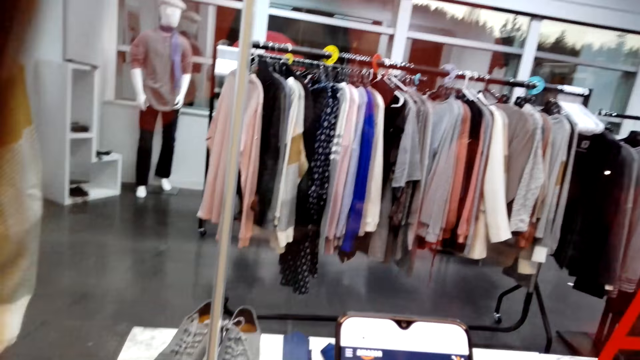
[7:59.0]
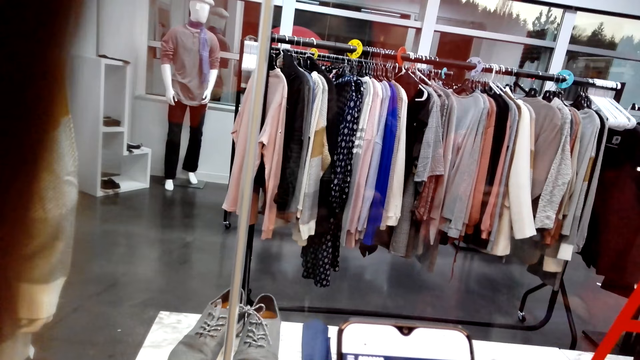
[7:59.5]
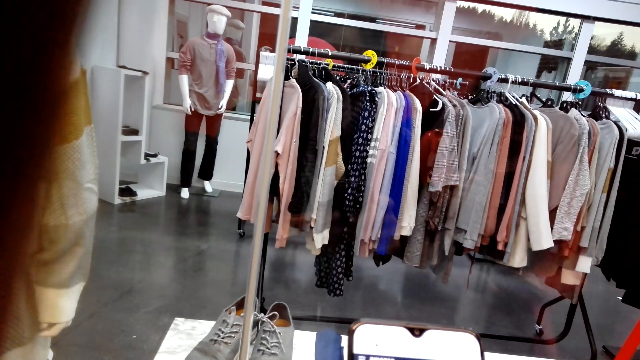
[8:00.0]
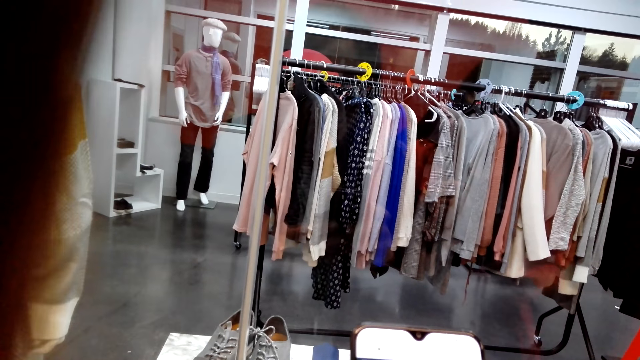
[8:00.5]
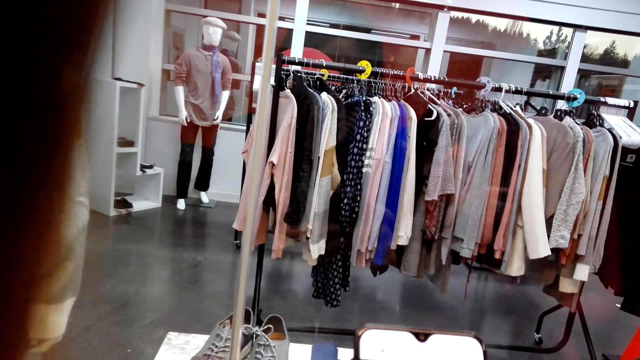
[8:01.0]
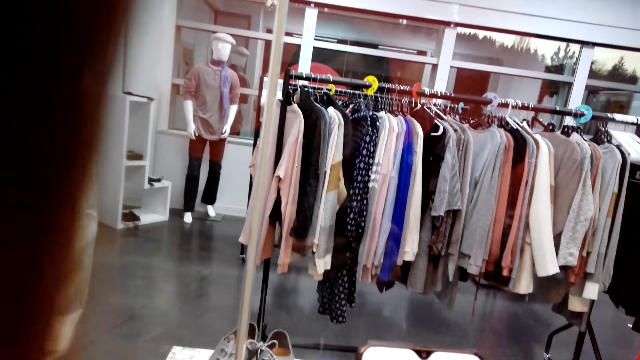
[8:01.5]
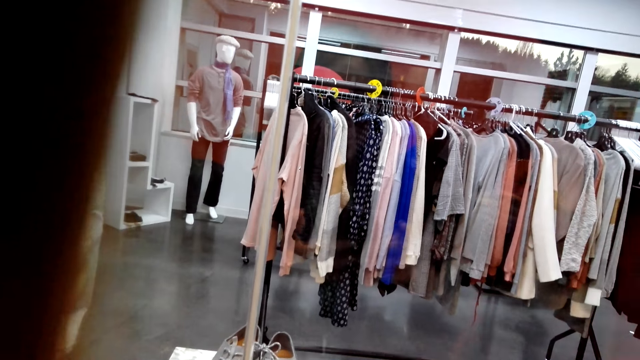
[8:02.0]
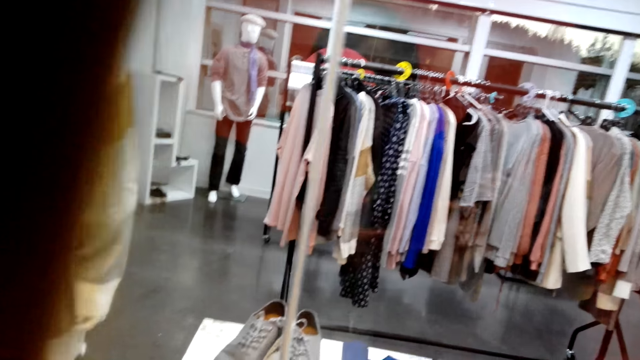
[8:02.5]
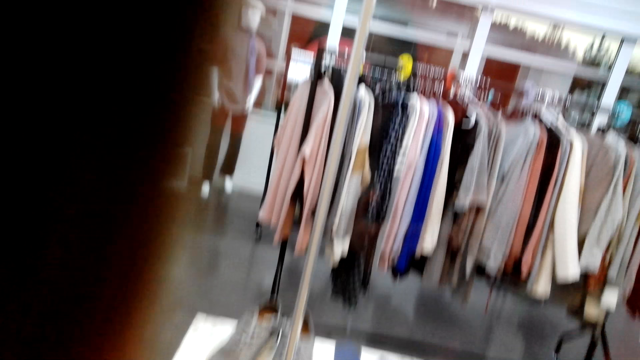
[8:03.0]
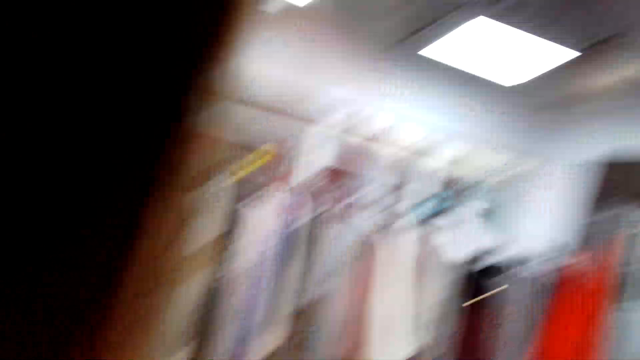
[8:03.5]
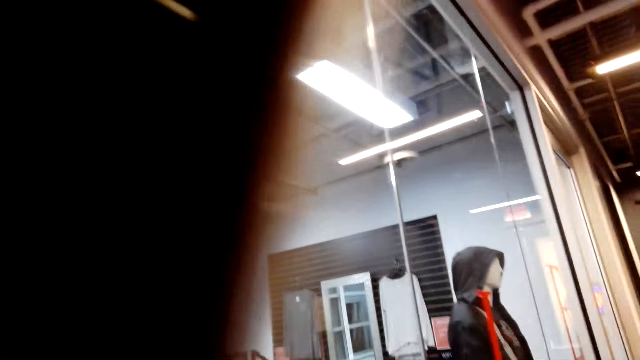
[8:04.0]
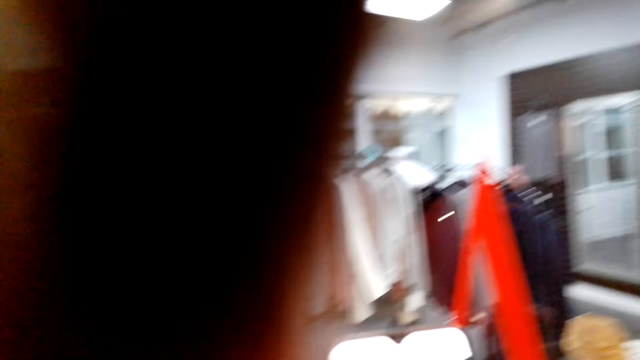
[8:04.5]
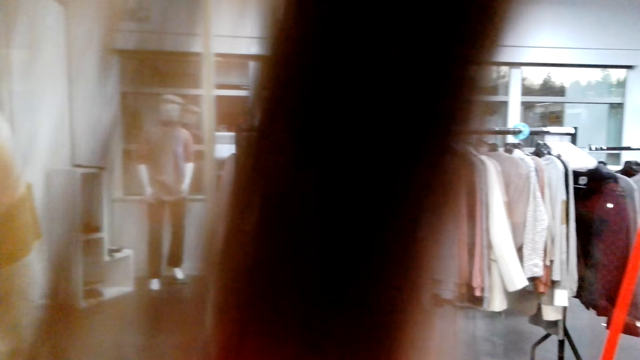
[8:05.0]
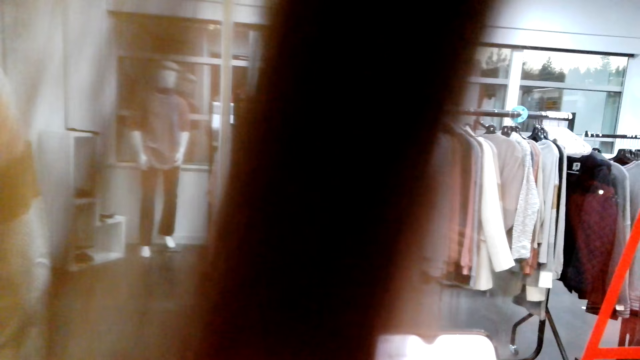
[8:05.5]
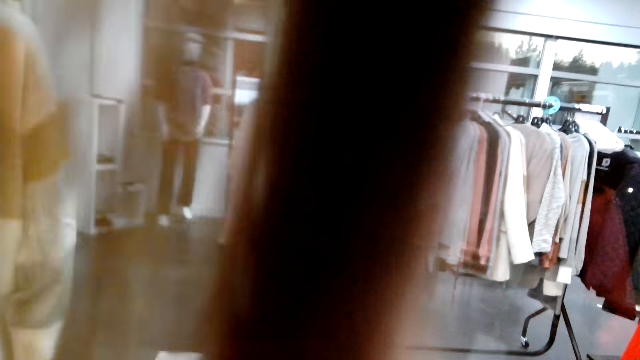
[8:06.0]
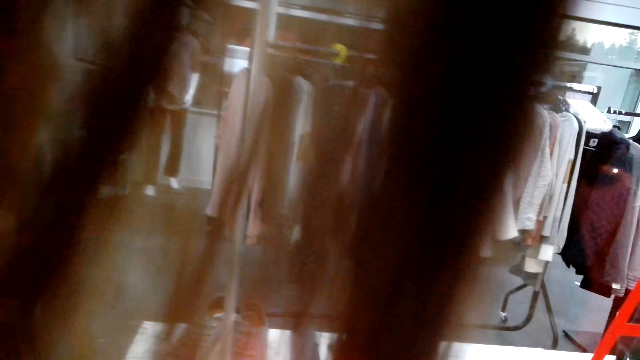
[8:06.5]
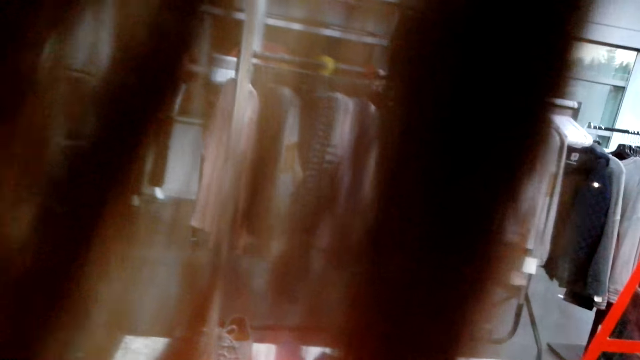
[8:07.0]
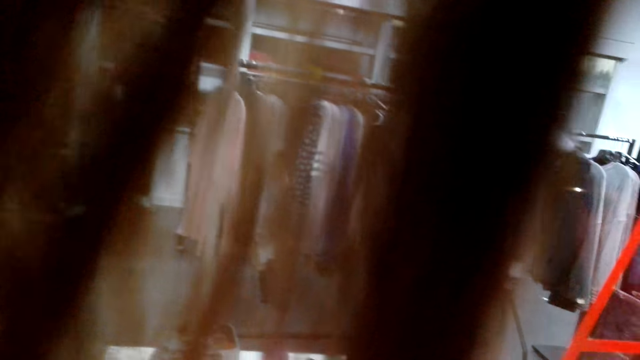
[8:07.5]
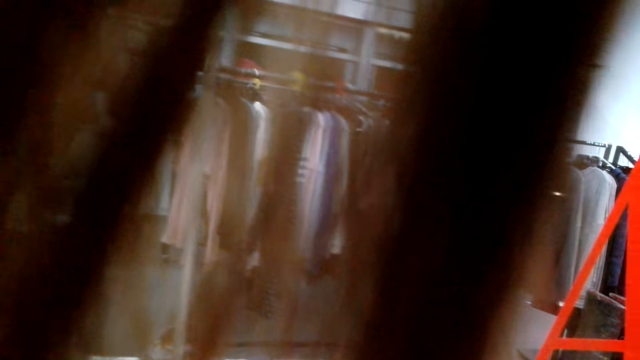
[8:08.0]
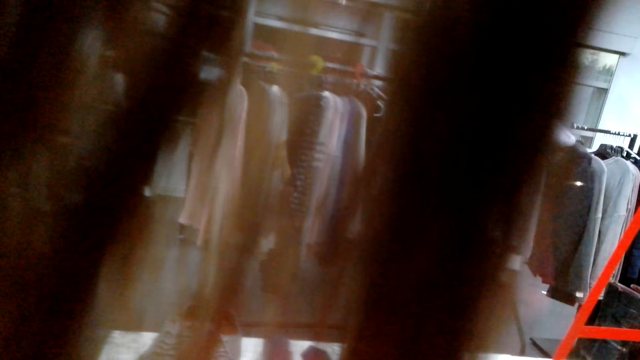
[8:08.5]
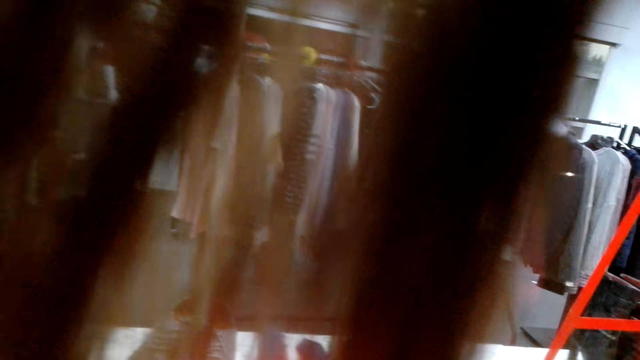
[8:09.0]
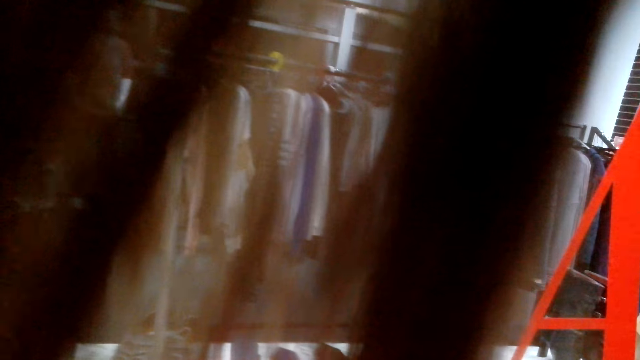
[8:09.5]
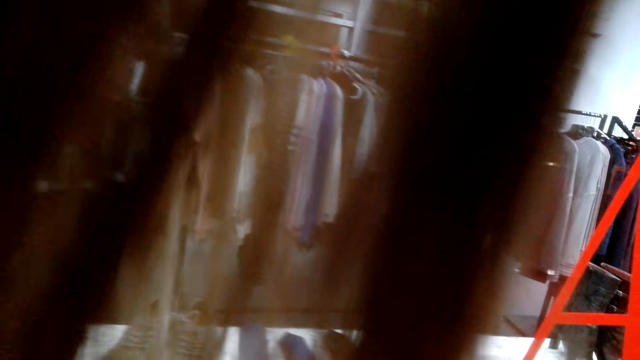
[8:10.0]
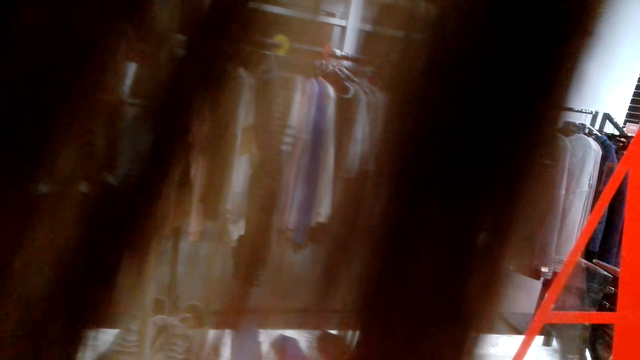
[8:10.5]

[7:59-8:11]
The camera wearer looks around.

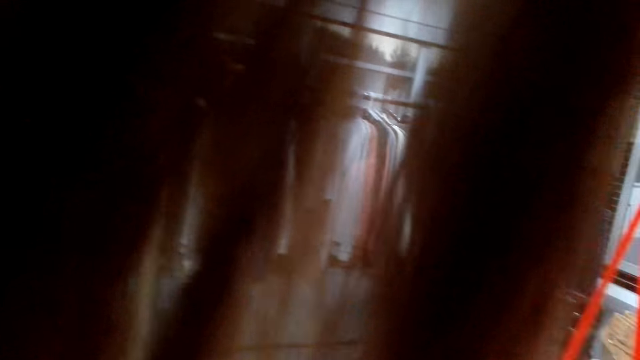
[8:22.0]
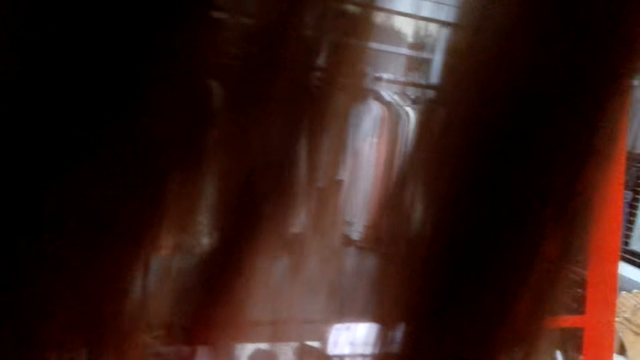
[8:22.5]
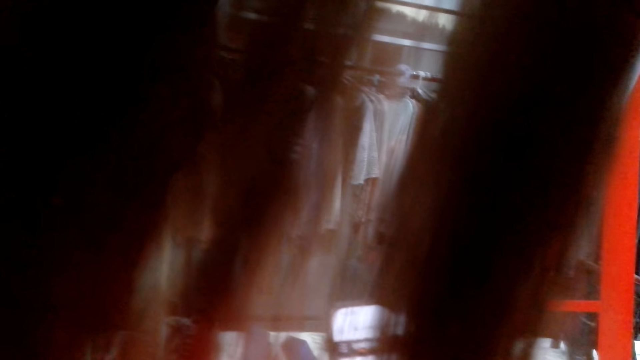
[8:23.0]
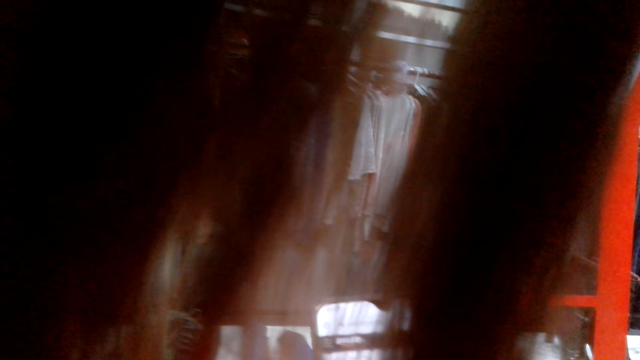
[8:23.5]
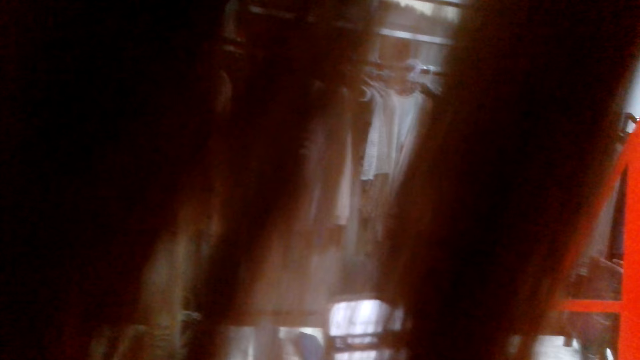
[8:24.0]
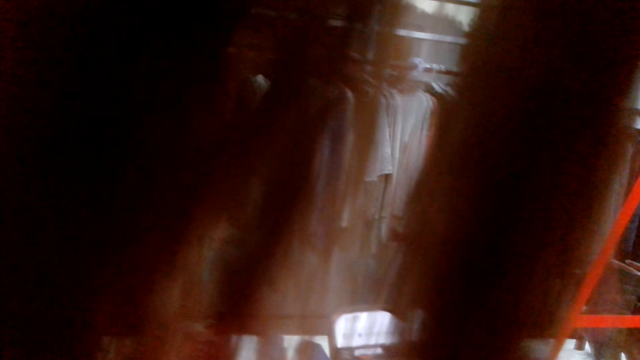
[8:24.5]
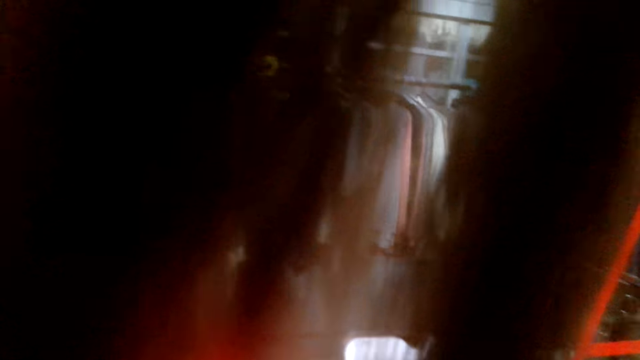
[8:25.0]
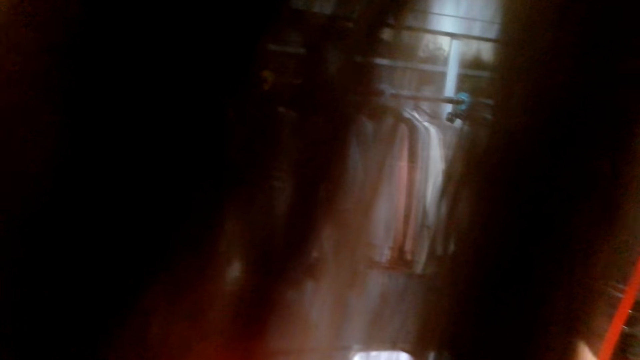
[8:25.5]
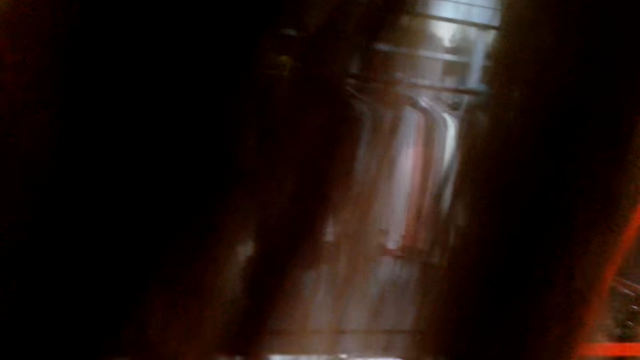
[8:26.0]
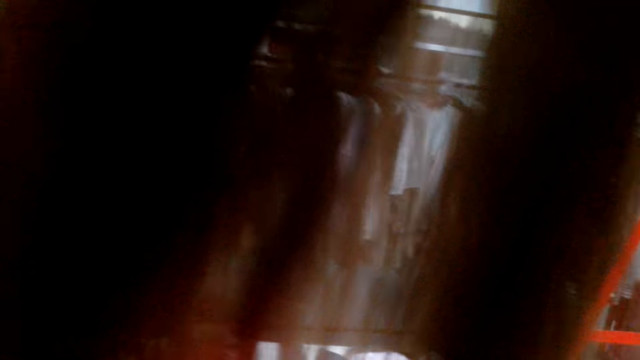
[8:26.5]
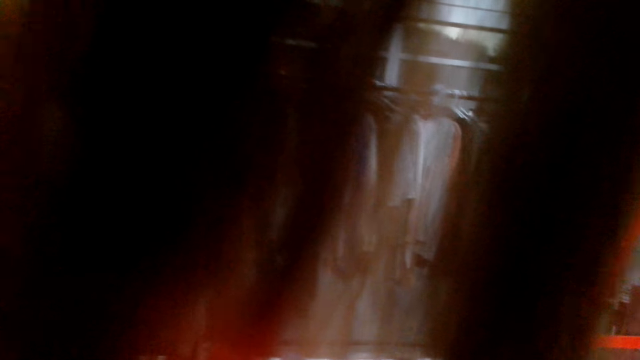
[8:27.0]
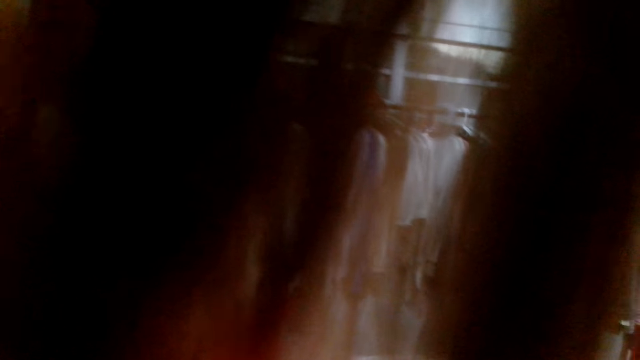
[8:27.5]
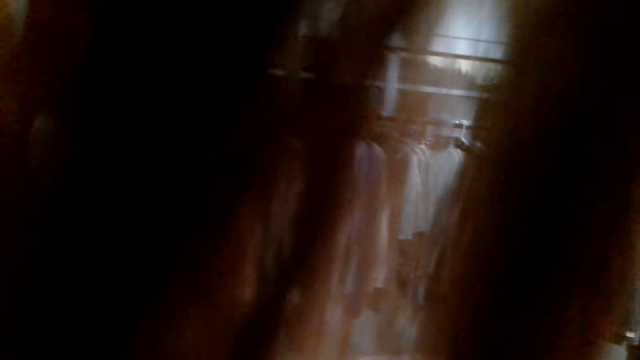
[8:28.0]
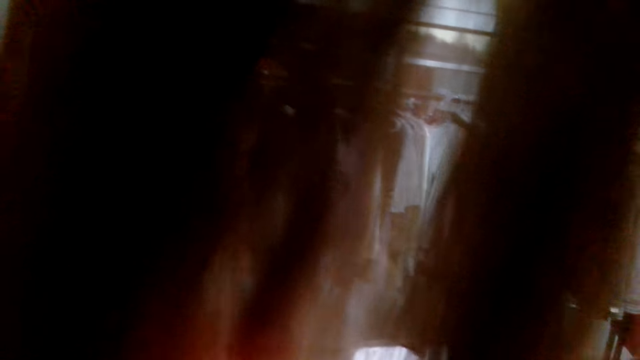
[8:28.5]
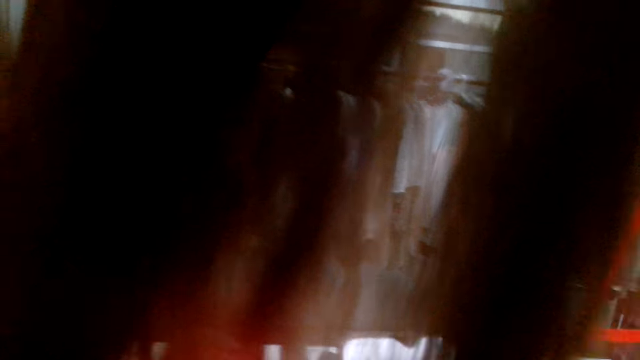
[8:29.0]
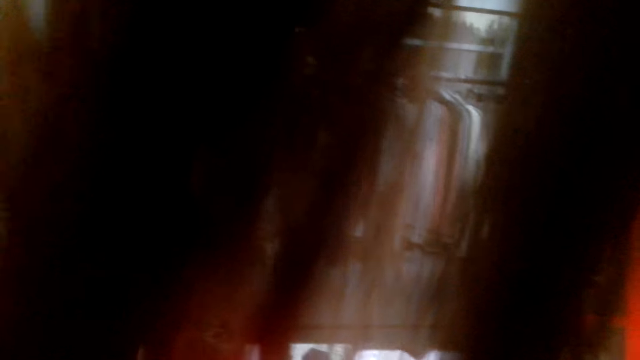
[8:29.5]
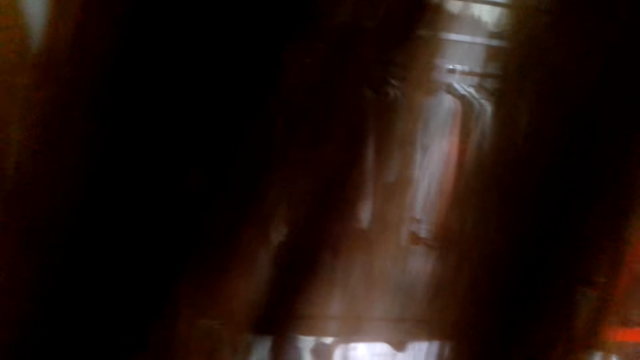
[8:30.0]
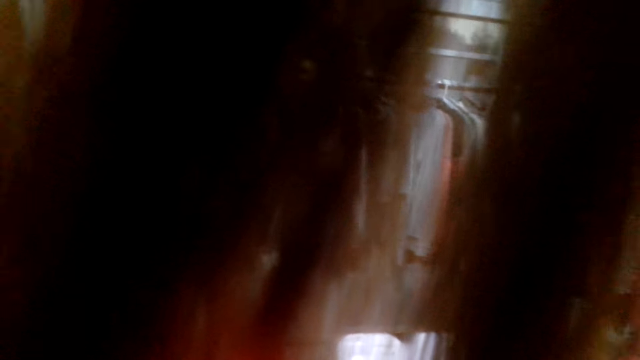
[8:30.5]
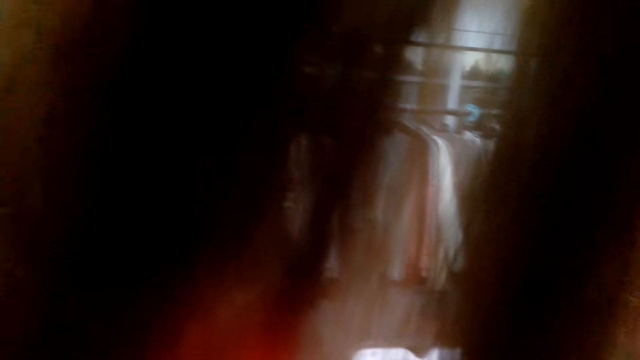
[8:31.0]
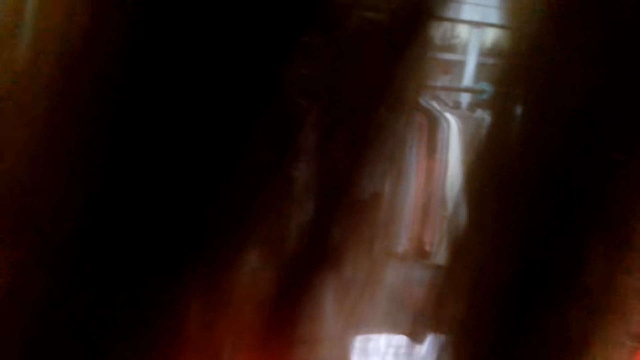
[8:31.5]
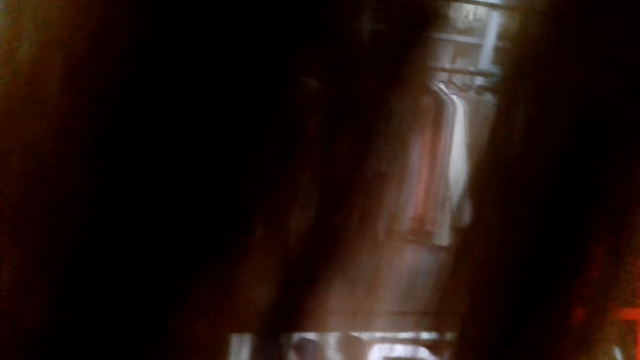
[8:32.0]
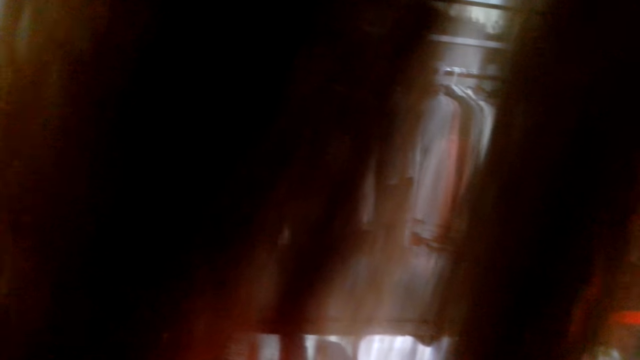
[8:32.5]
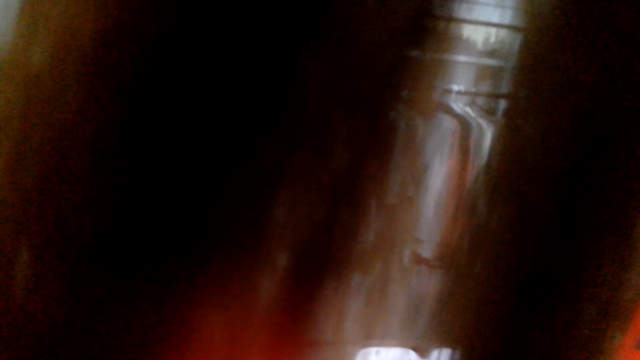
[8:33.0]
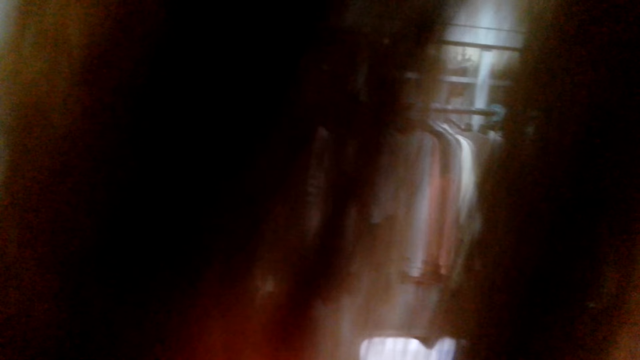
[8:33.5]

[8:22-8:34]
The camera wearer stares at the phone. They look around.
